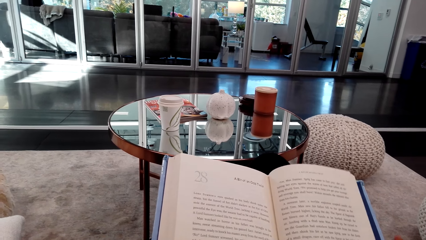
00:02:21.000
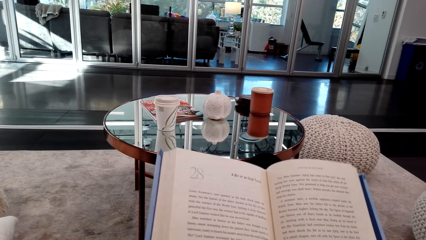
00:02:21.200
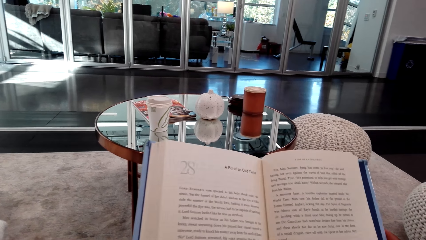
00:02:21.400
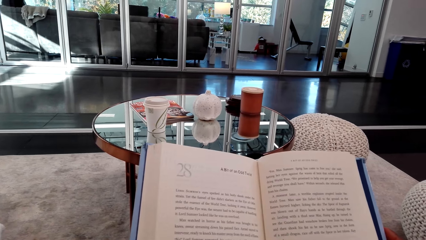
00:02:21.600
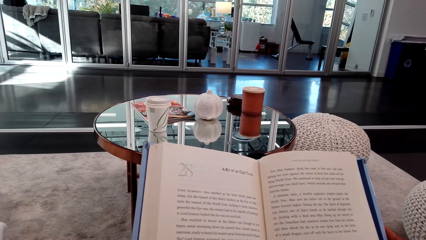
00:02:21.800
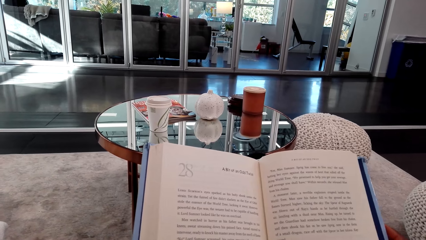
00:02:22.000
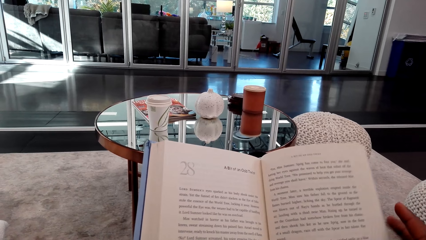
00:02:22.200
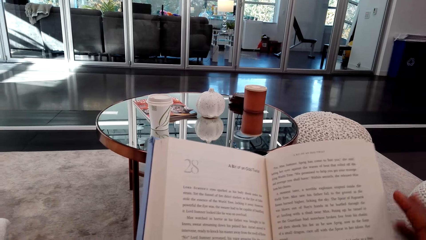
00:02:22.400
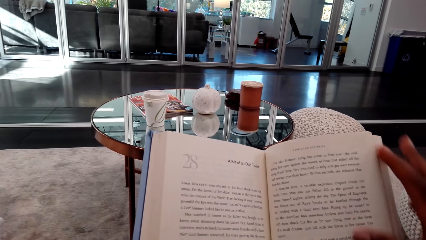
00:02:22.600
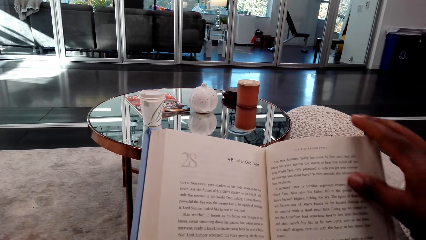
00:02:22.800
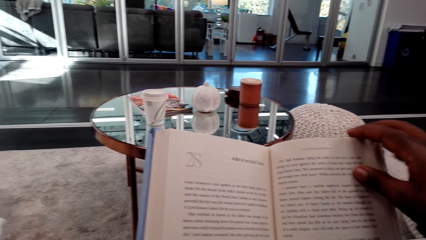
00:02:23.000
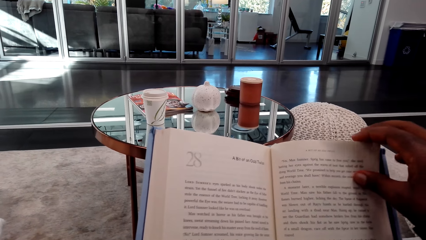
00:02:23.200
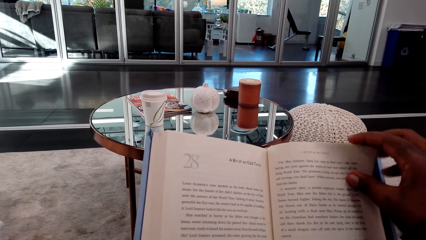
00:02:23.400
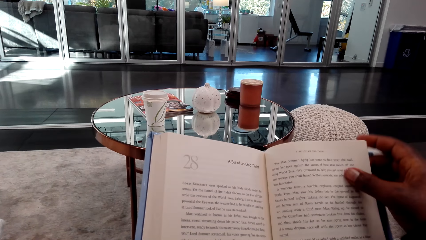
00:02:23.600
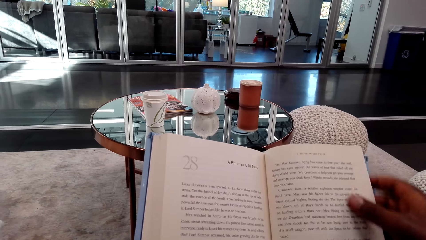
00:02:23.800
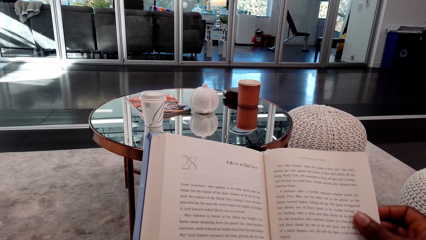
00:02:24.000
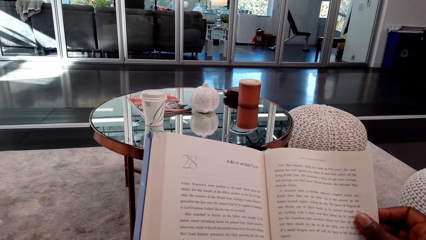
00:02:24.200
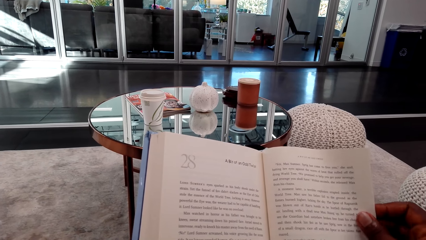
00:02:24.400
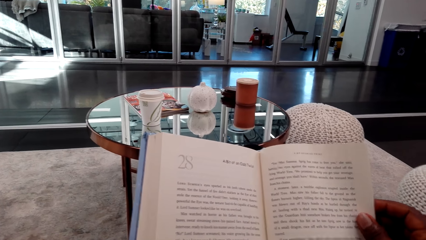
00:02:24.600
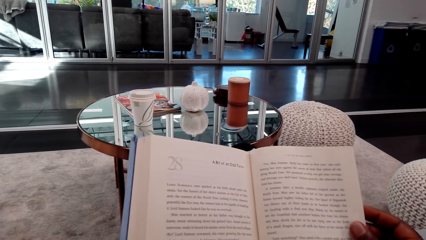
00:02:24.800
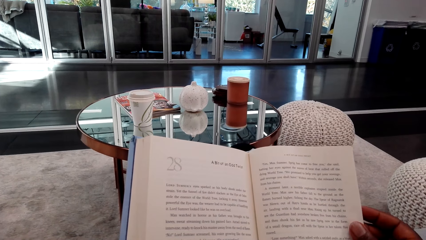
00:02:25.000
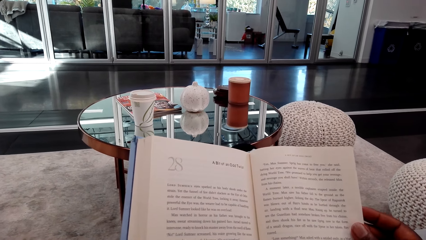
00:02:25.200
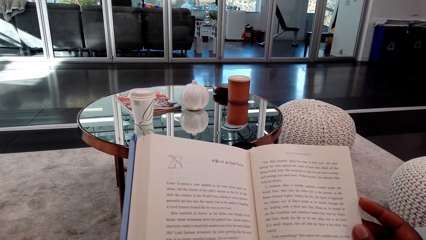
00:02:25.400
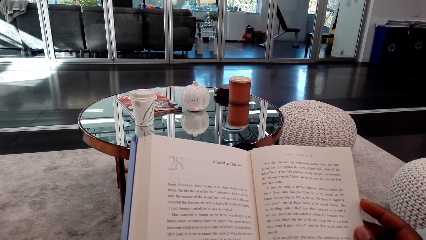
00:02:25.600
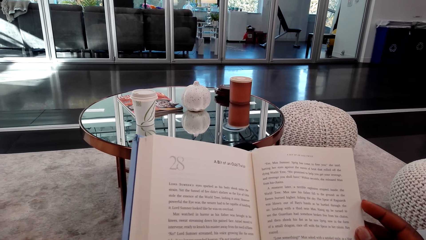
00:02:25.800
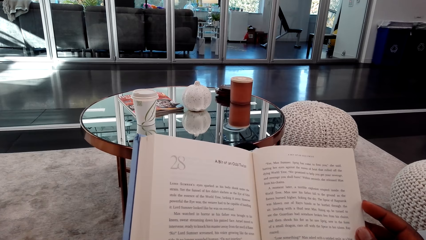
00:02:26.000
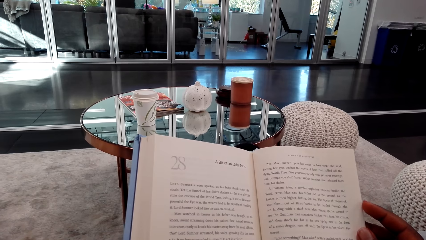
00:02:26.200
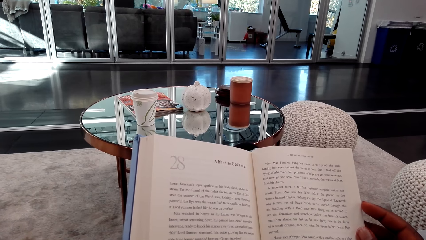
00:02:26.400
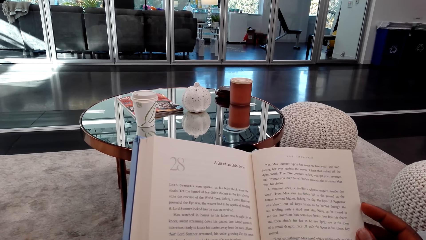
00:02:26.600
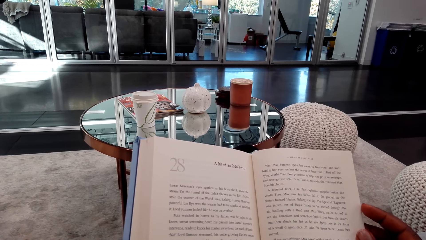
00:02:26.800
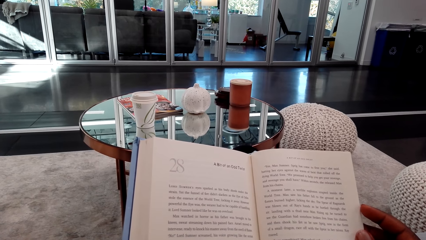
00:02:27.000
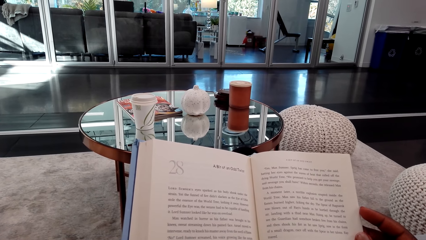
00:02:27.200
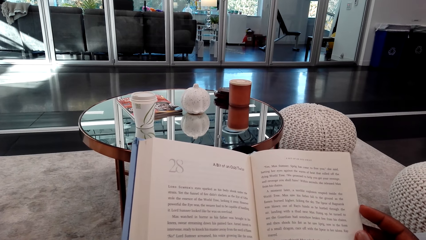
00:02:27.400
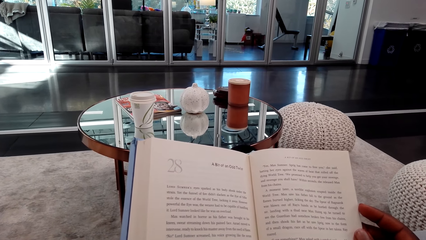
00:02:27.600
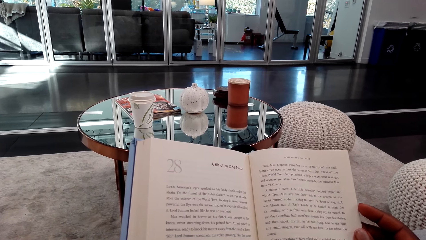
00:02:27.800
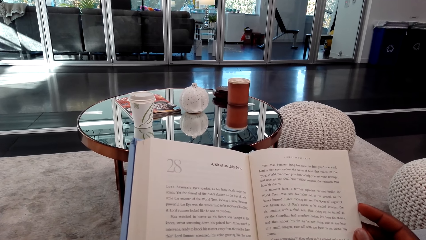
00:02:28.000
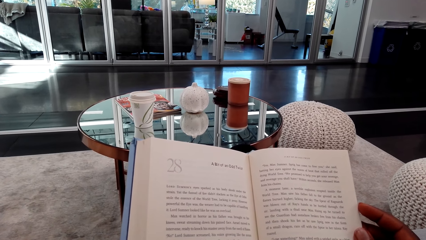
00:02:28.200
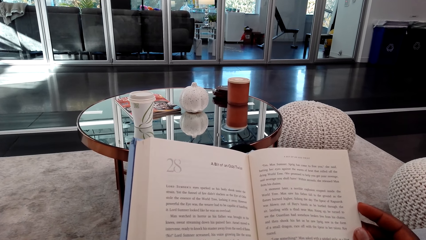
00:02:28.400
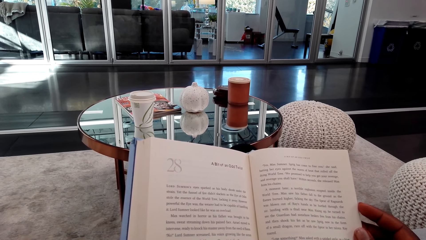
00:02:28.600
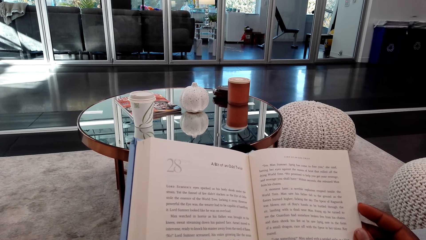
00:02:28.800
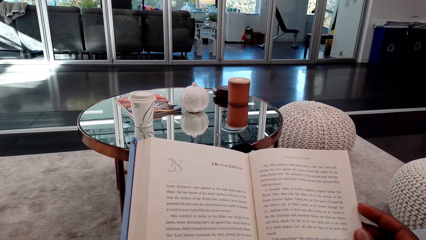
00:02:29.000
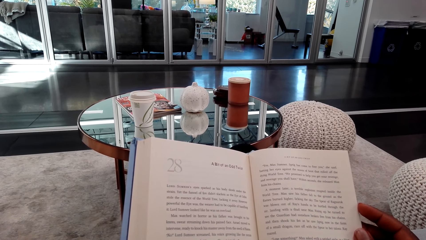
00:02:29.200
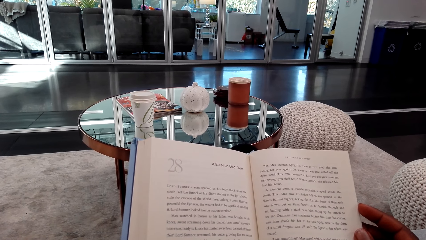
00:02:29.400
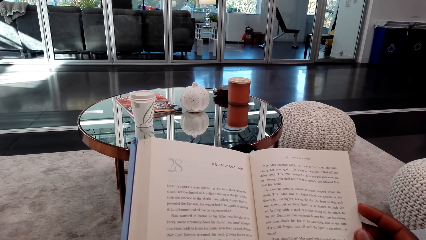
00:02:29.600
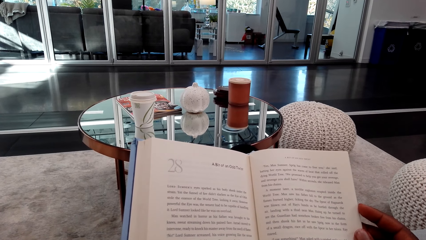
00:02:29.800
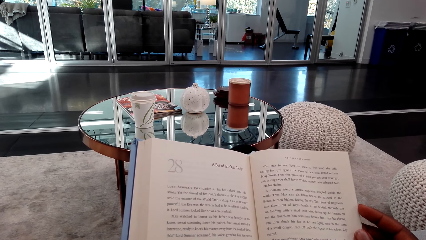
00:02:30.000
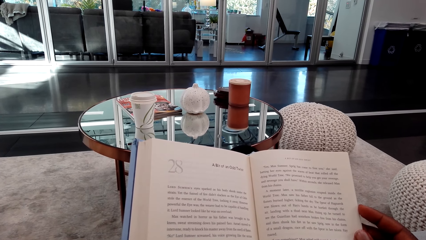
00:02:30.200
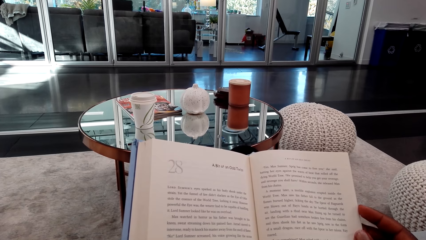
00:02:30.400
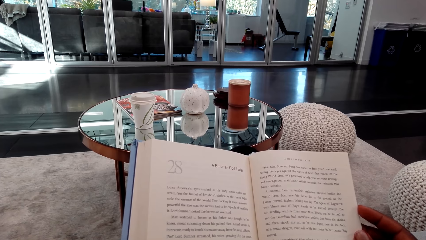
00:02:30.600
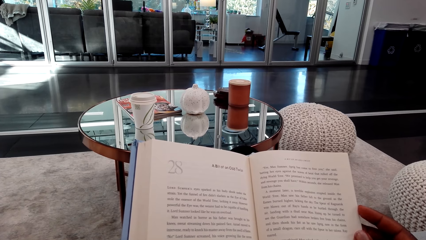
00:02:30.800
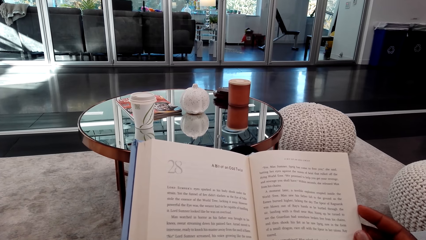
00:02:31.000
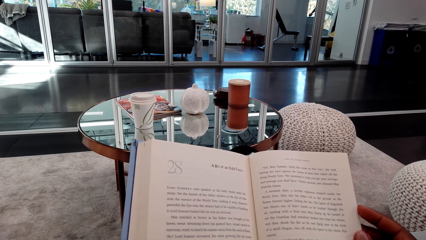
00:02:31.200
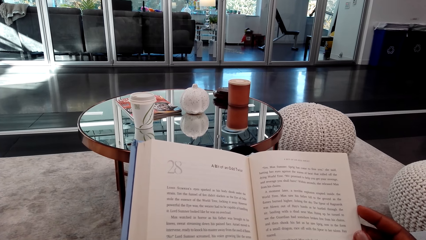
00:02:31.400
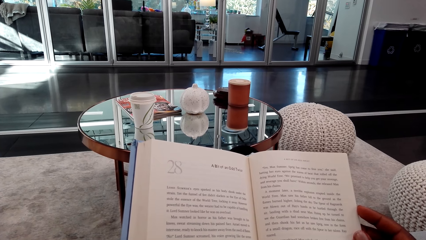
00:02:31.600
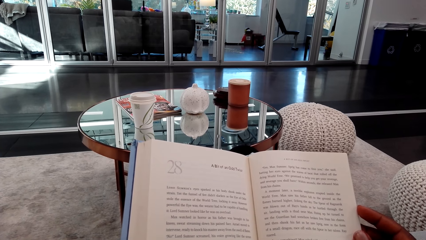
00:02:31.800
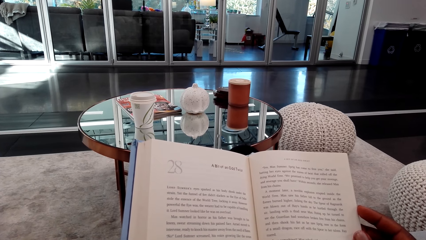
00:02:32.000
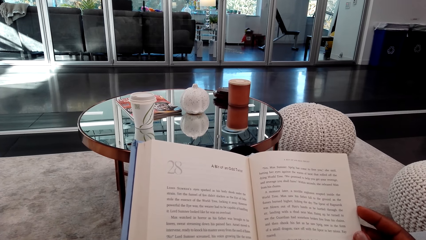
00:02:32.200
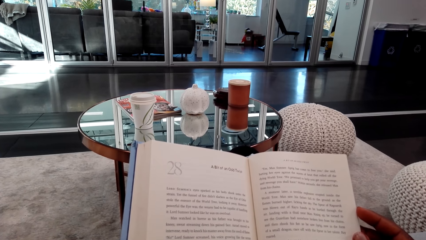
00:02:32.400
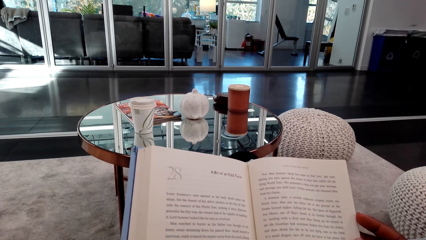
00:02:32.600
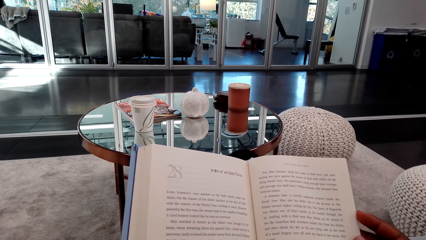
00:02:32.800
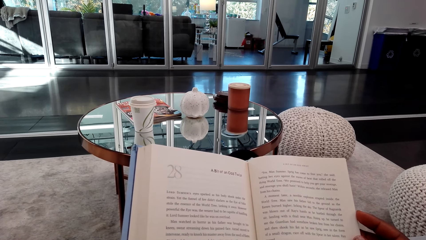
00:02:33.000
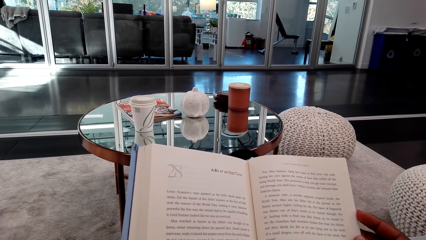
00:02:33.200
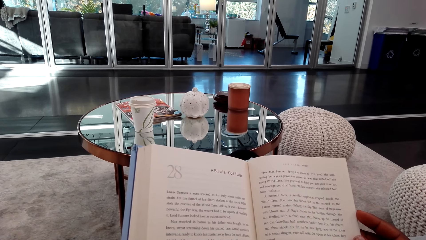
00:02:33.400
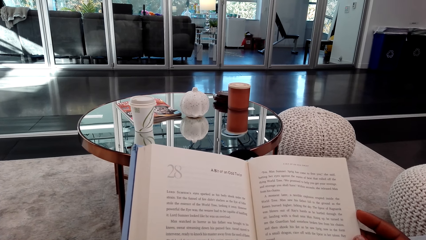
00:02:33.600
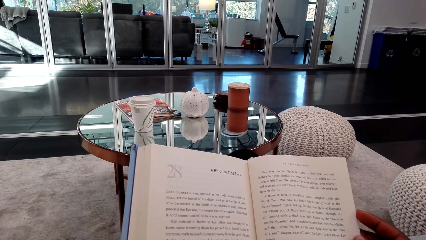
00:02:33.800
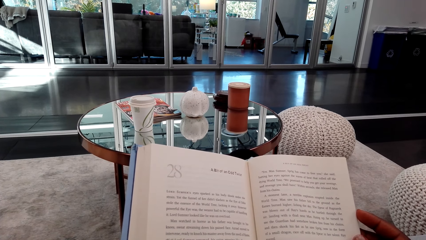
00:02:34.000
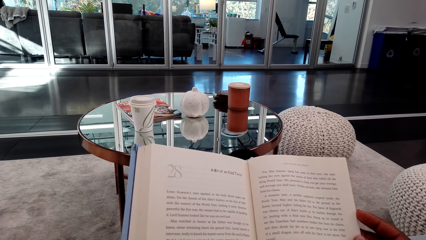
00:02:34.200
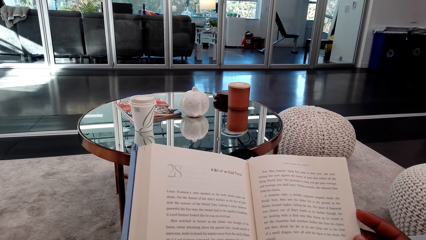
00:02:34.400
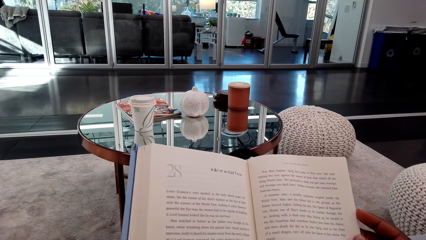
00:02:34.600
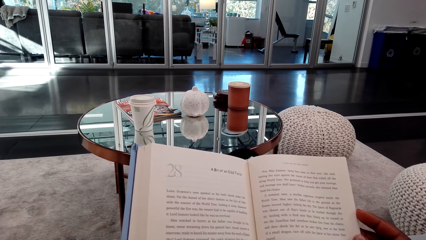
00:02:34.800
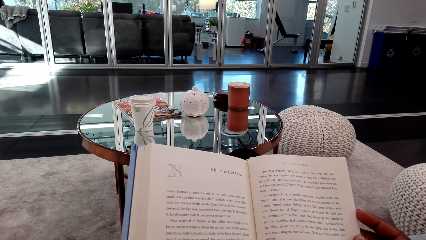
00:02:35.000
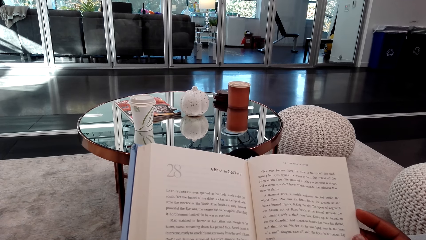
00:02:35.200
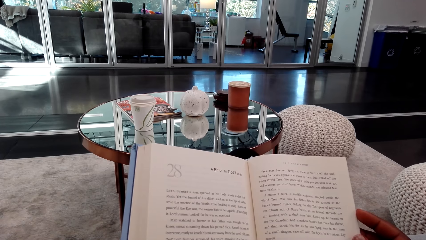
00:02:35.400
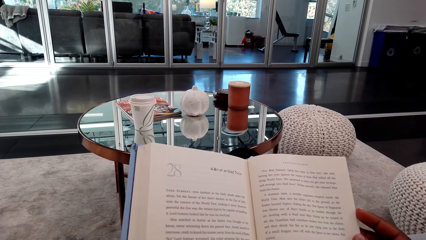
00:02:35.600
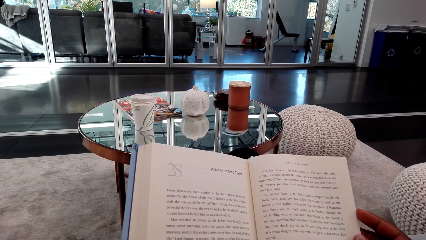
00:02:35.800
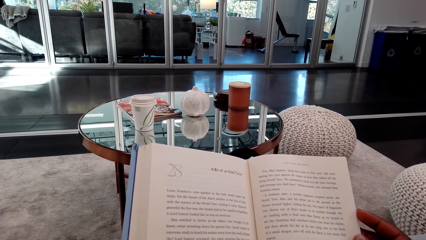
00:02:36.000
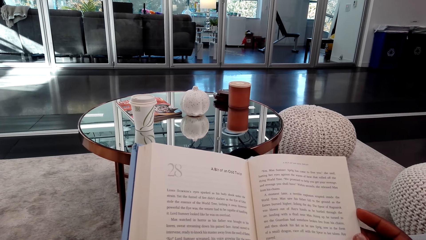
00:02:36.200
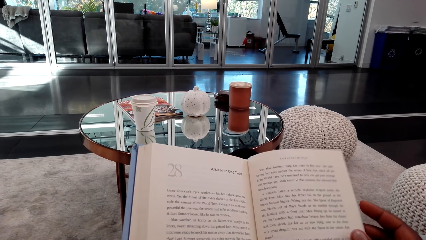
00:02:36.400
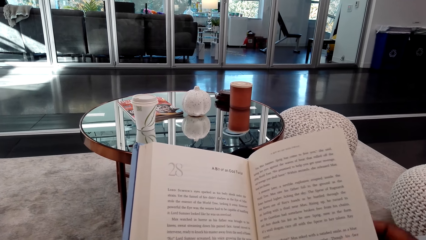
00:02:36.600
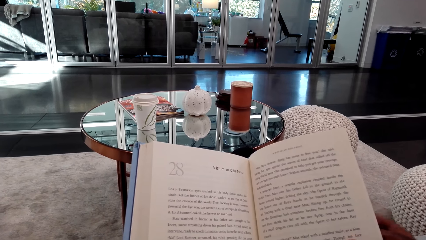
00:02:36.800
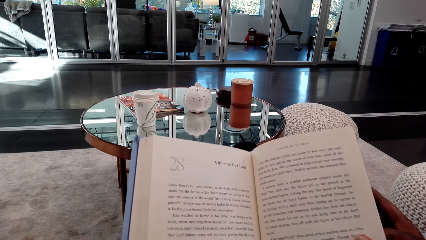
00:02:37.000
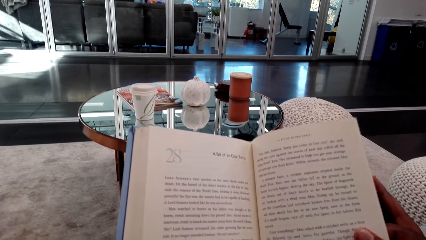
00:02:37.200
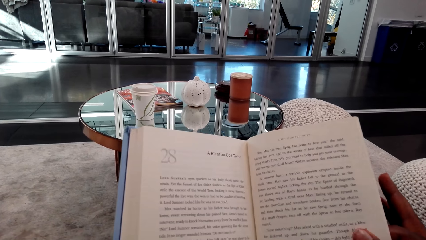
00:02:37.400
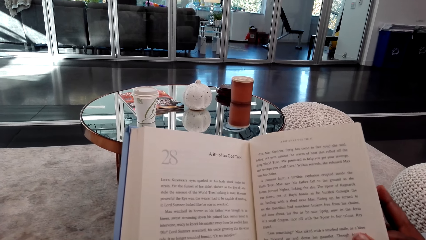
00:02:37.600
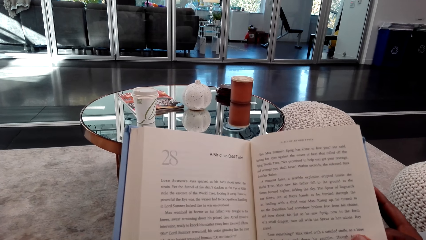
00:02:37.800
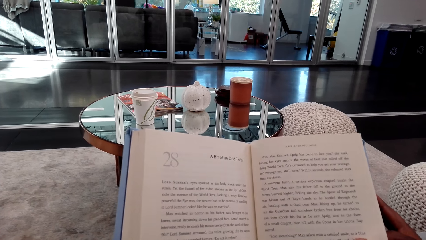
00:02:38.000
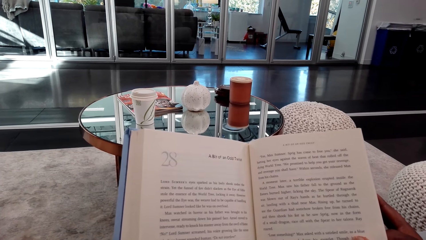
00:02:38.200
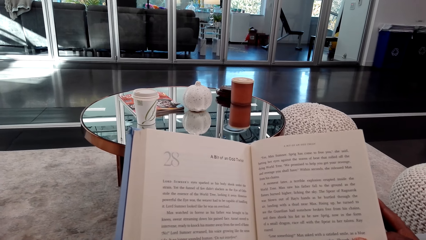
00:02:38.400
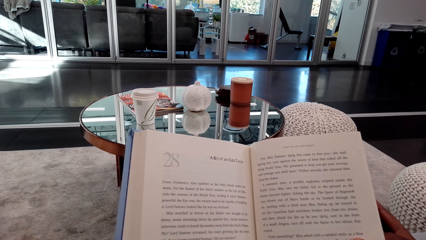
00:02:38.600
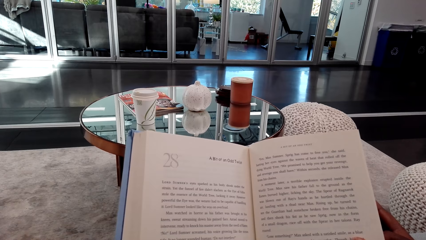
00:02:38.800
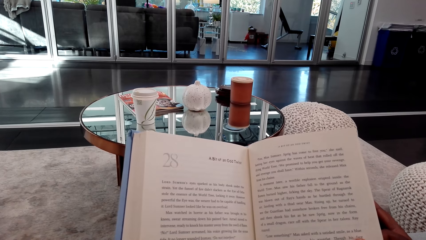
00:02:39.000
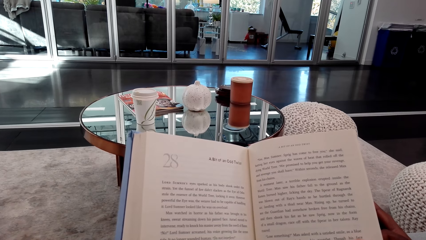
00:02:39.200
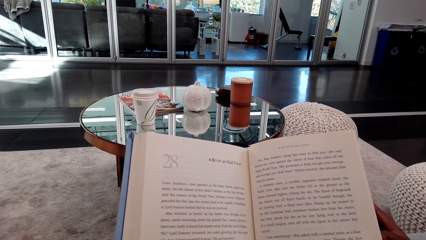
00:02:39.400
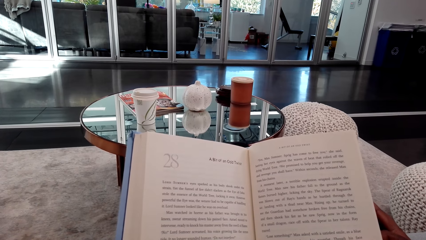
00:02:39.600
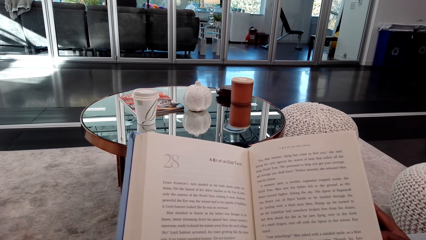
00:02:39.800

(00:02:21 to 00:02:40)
The camera wearer adjusts the book pages. They hold a page. They read the book. They adjust the book pages. They read the book.
